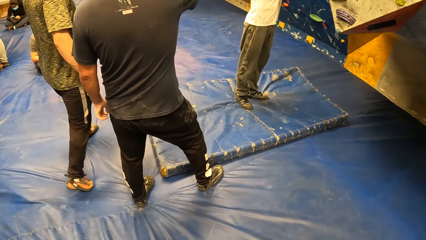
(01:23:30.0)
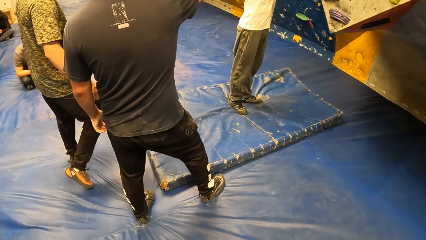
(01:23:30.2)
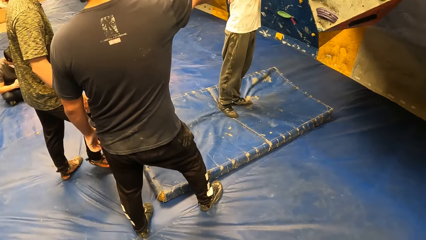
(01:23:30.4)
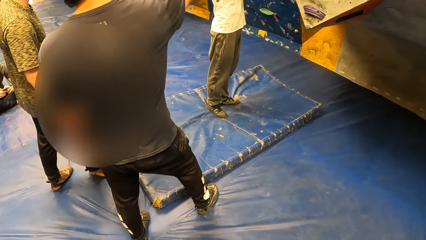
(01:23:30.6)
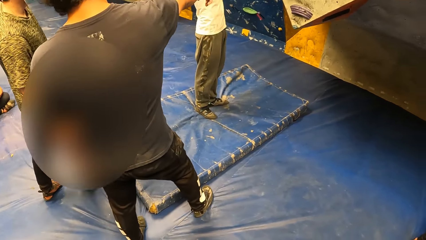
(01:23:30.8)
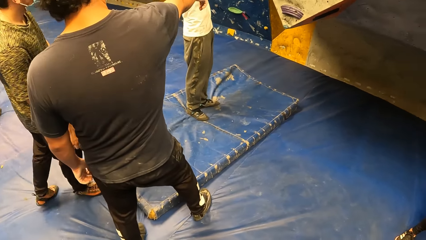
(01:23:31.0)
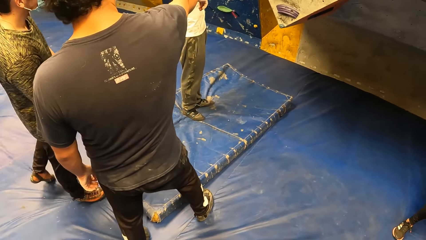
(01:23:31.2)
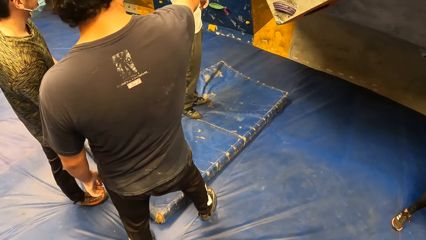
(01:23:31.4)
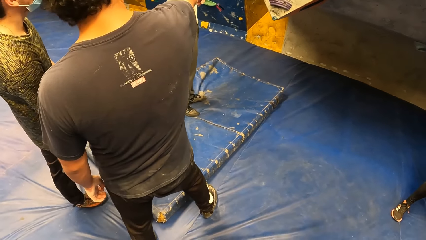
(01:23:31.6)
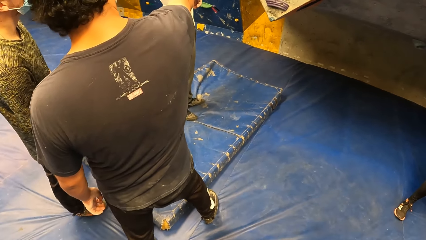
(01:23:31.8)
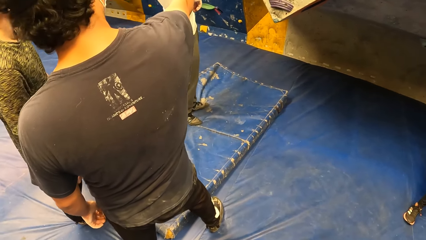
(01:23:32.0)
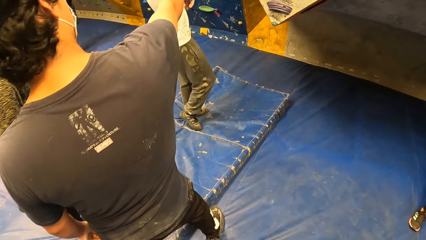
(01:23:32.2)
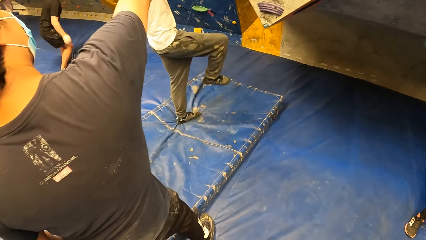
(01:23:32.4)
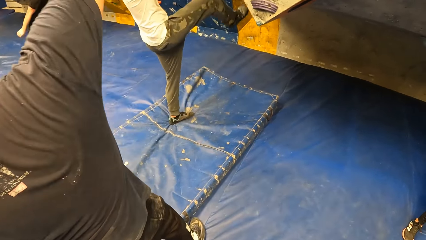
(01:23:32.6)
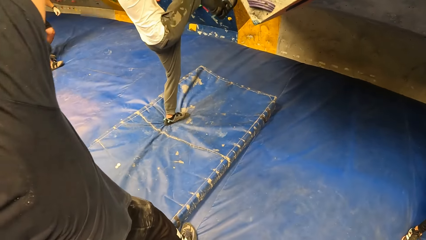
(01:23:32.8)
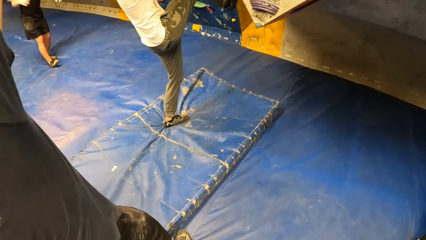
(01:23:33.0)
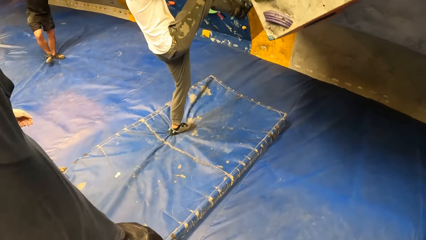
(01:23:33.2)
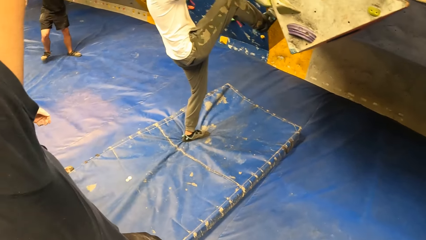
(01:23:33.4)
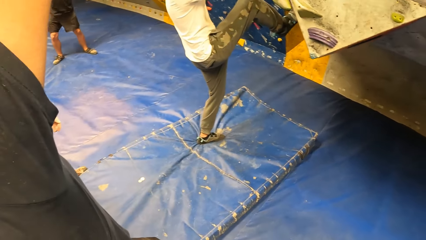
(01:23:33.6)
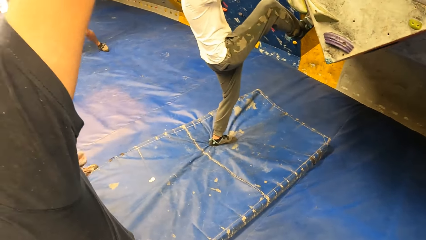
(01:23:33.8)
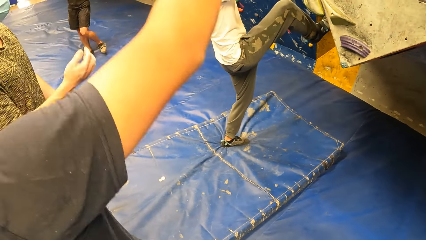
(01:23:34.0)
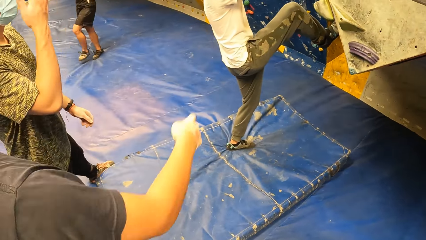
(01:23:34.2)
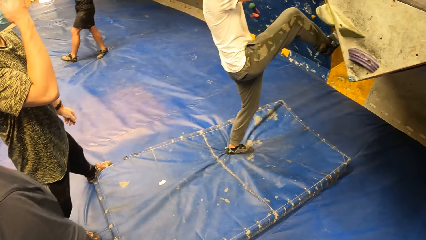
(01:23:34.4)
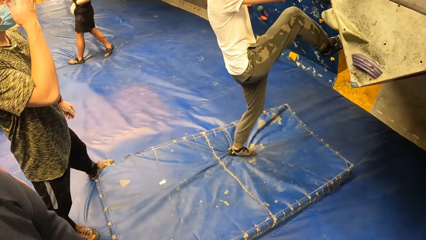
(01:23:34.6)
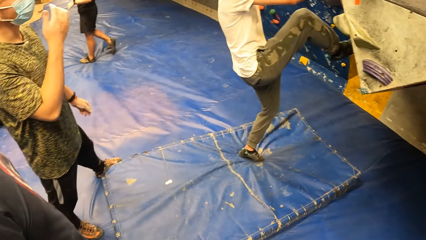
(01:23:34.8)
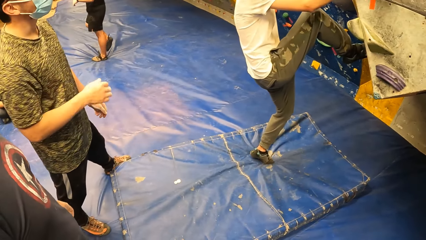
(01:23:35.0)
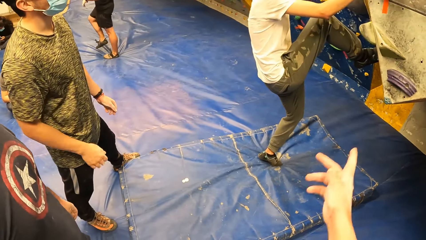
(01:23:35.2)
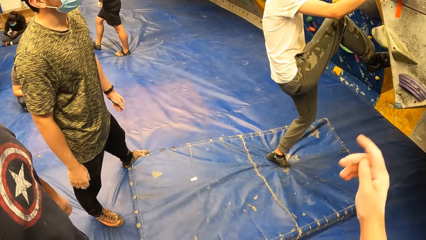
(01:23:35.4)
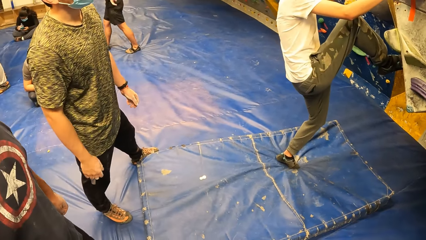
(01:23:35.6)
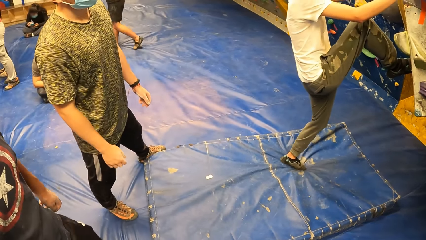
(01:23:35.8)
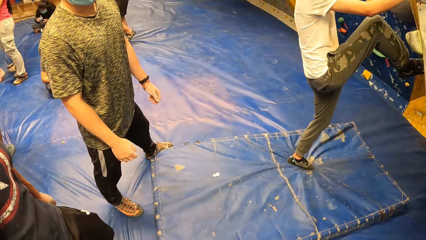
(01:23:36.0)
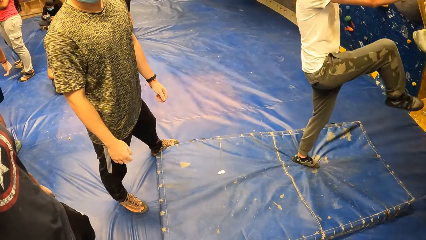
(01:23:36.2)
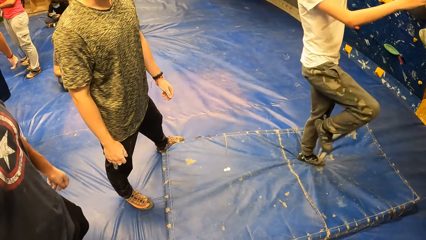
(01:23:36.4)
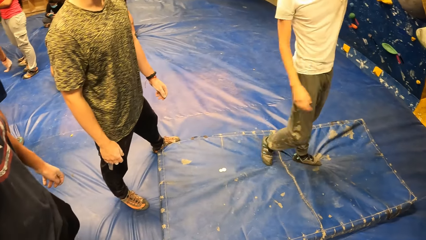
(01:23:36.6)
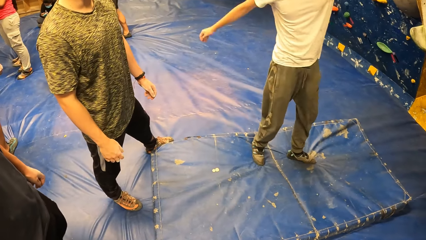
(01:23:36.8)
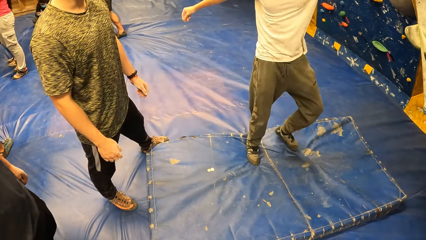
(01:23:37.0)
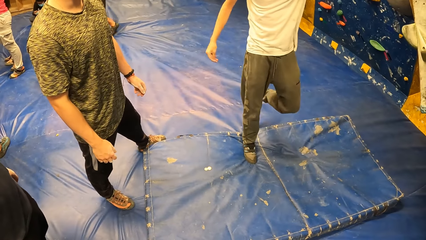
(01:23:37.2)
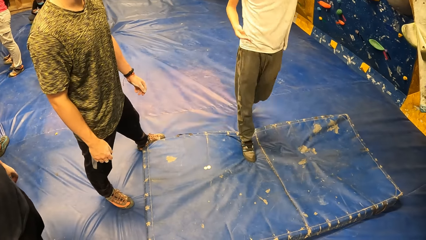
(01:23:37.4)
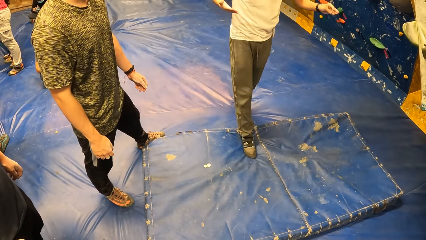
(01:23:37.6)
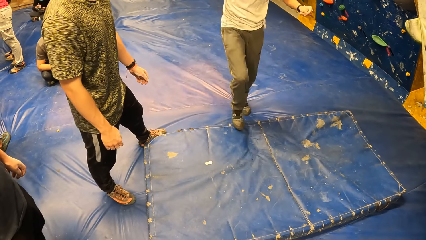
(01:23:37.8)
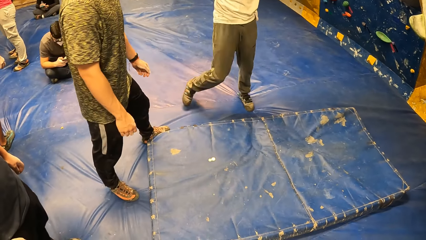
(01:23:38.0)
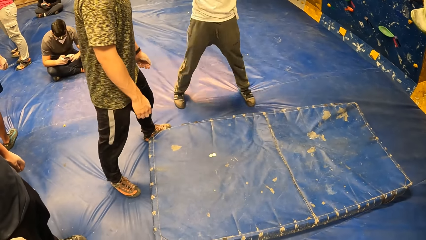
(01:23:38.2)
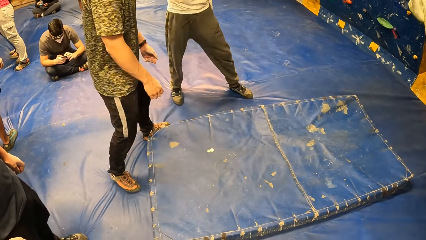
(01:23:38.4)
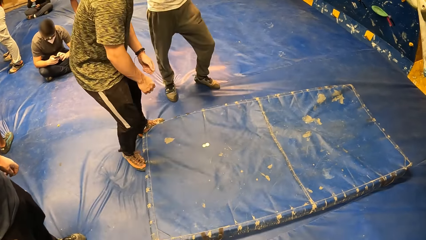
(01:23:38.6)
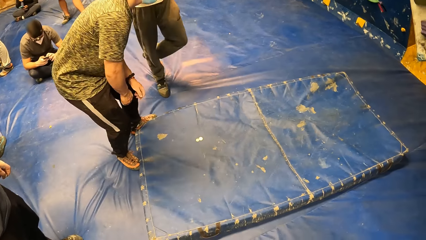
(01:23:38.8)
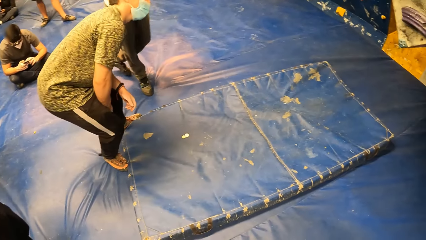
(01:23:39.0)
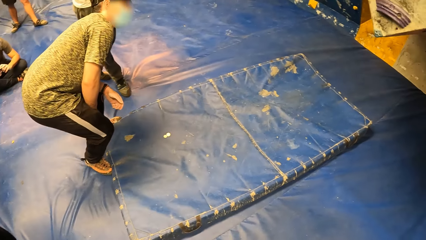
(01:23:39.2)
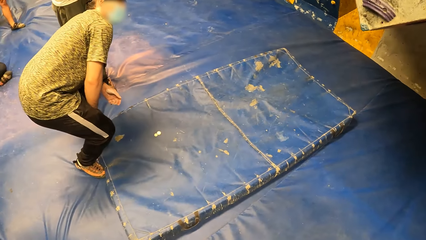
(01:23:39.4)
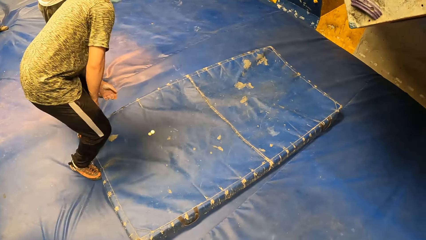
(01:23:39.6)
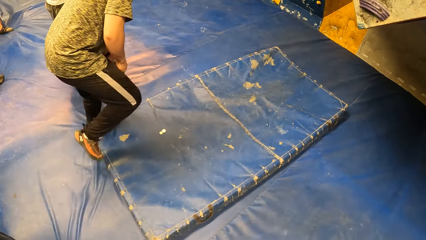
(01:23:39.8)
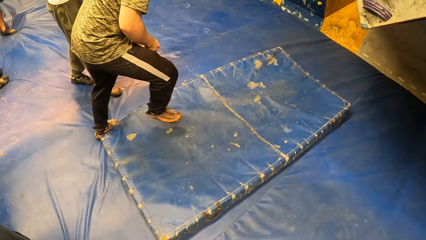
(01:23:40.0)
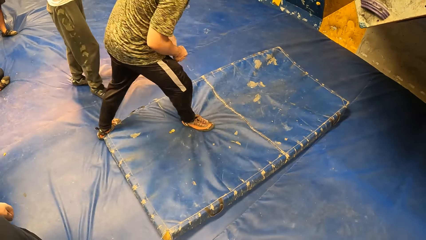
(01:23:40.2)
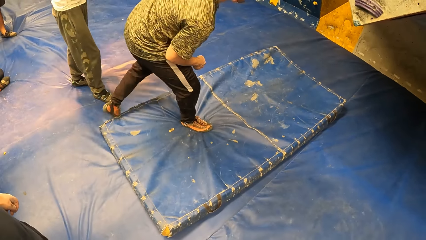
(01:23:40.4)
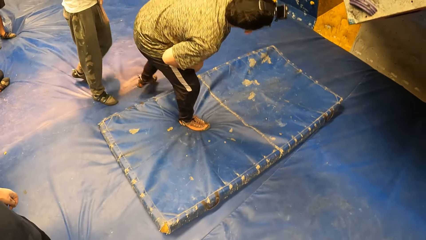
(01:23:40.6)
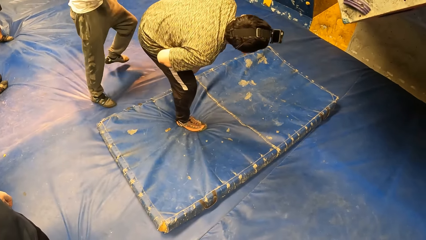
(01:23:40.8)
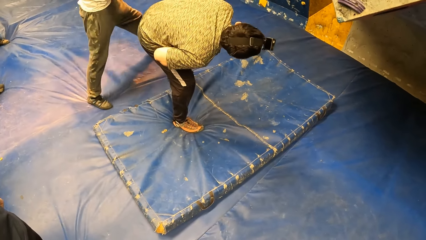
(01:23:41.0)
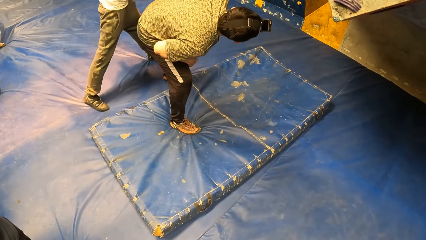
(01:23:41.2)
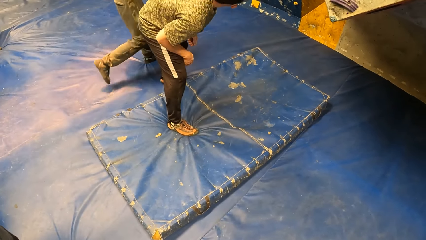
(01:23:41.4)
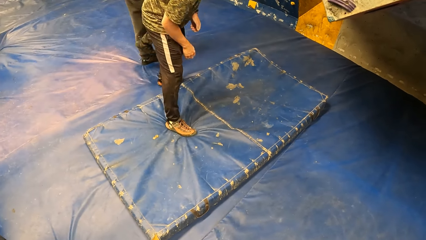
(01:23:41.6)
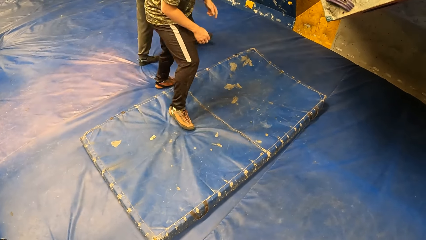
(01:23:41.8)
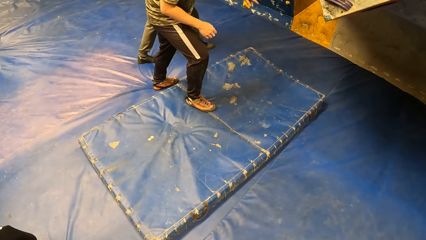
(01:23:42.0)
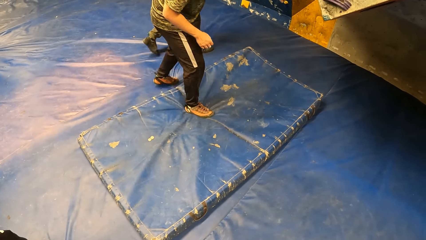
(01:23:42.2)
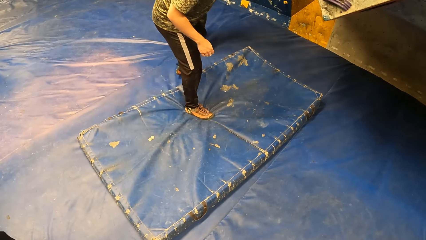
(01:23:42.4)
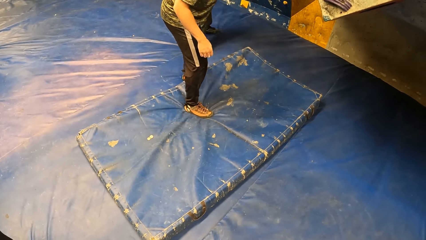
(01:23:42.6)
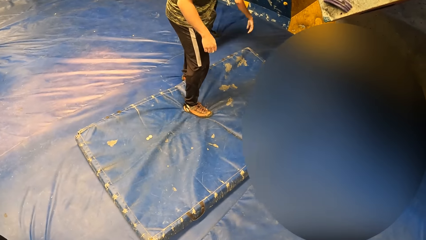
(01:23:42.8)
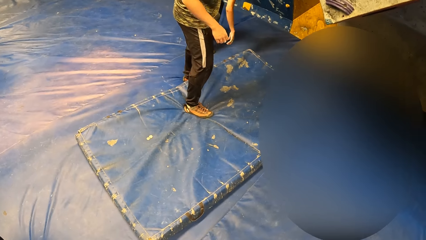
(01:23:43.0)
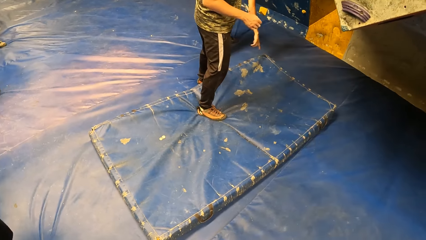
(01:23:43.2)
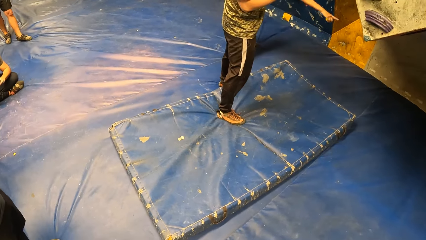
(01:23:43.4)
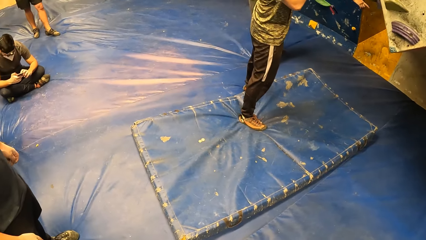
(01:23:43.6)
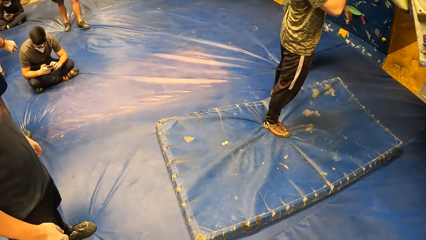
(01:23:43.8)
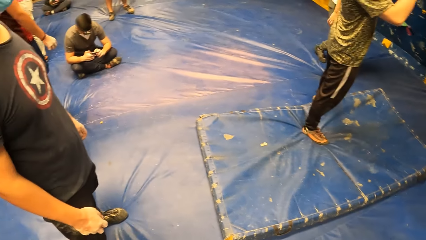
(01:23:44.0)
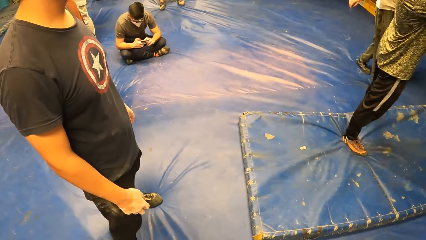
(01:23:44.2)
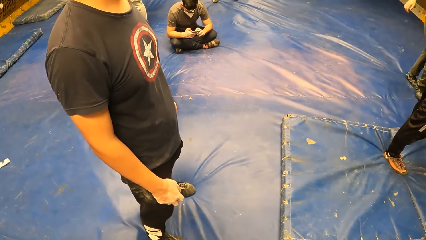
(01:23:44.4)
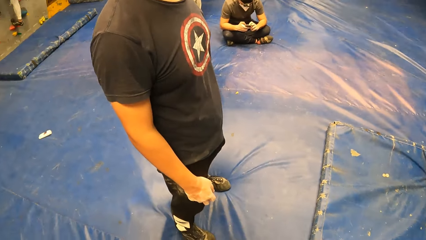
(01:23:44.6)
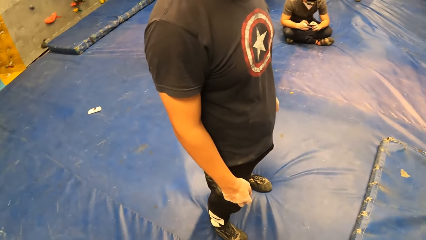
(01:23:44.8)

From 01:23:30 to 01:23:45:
A man lifts his right leg. Another man bends down.
